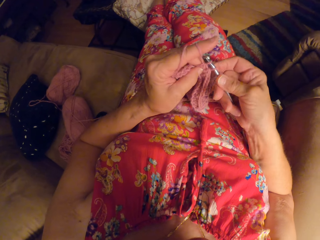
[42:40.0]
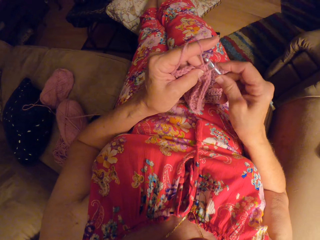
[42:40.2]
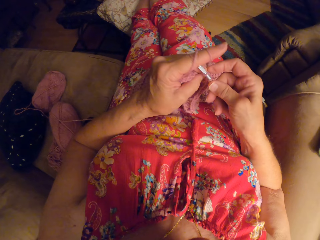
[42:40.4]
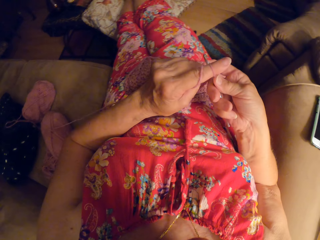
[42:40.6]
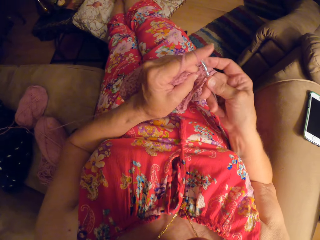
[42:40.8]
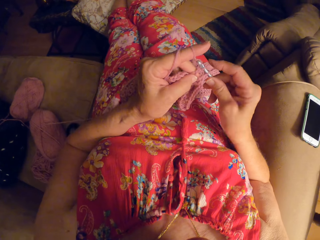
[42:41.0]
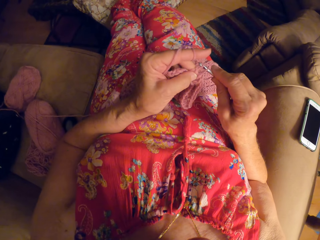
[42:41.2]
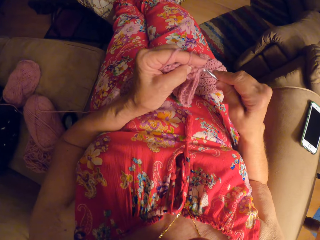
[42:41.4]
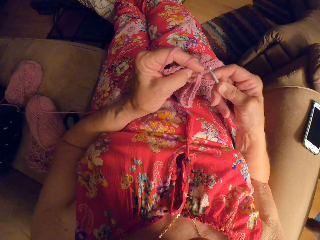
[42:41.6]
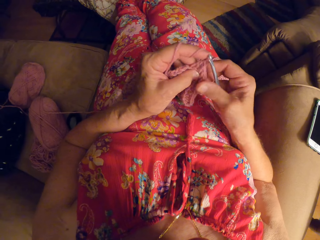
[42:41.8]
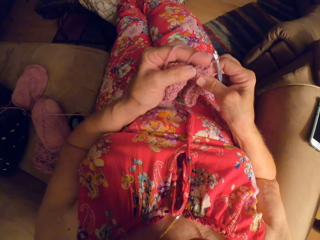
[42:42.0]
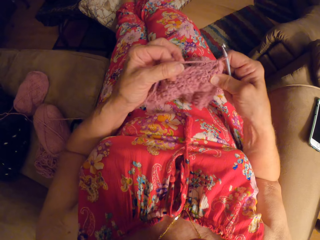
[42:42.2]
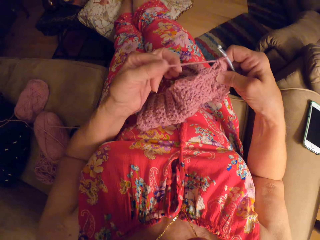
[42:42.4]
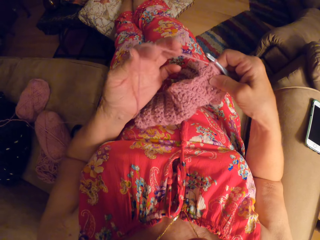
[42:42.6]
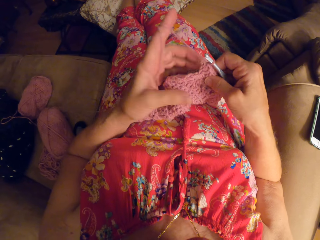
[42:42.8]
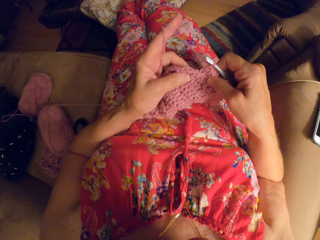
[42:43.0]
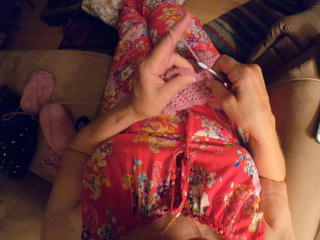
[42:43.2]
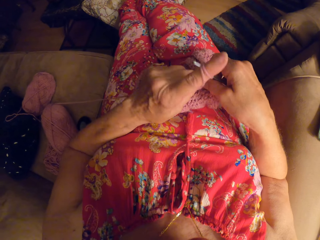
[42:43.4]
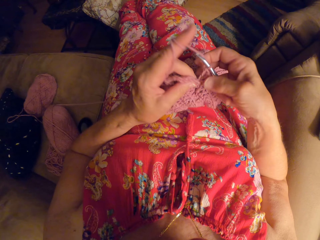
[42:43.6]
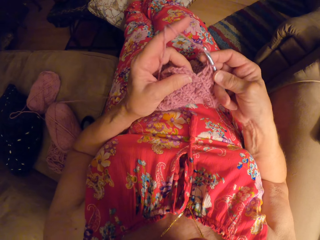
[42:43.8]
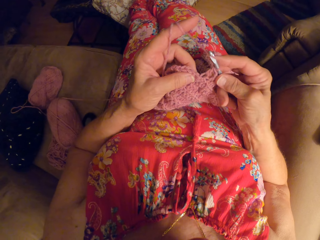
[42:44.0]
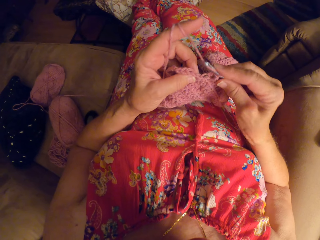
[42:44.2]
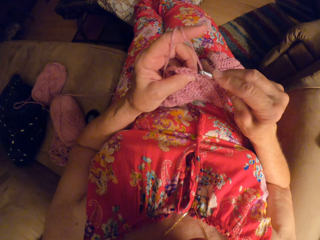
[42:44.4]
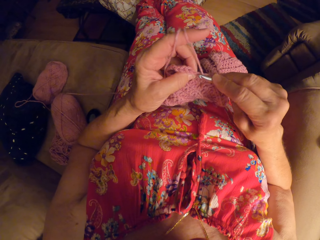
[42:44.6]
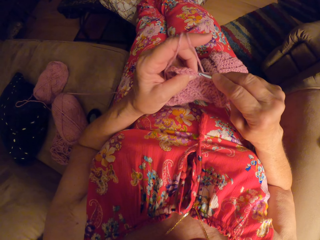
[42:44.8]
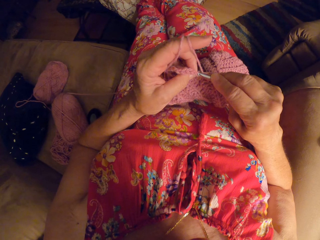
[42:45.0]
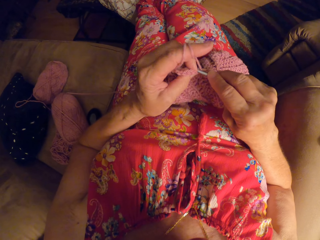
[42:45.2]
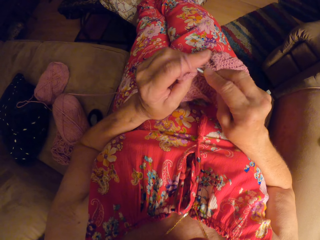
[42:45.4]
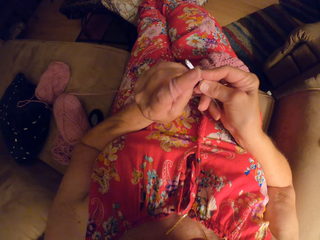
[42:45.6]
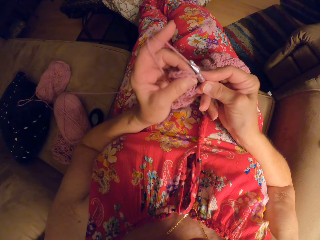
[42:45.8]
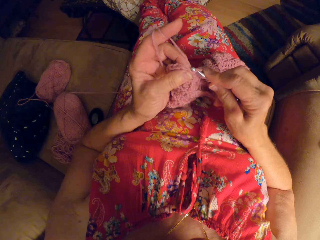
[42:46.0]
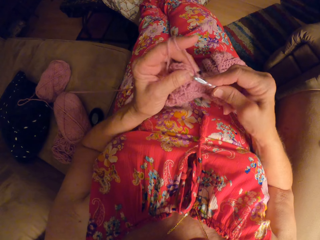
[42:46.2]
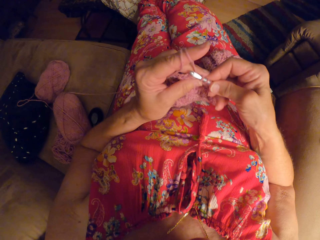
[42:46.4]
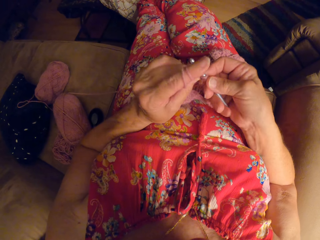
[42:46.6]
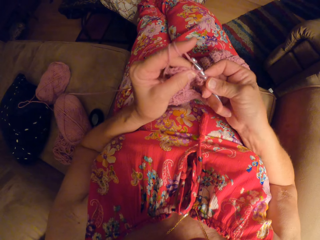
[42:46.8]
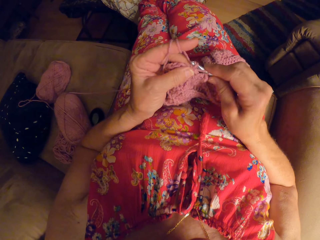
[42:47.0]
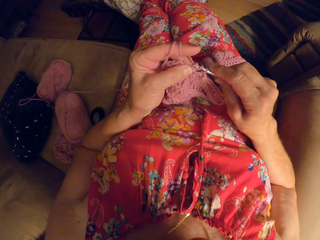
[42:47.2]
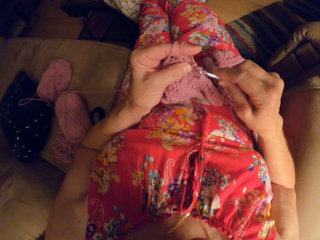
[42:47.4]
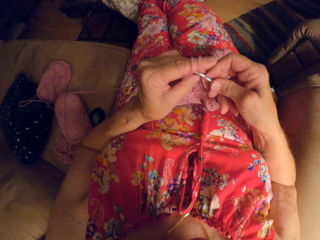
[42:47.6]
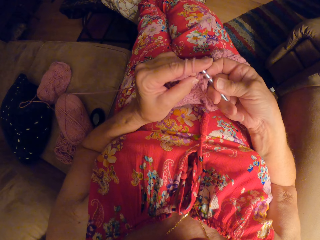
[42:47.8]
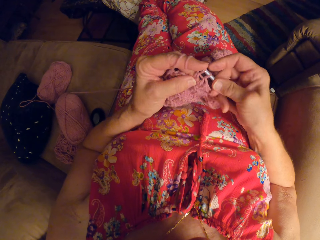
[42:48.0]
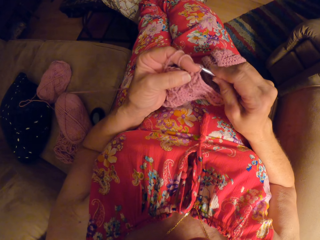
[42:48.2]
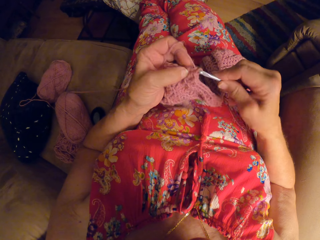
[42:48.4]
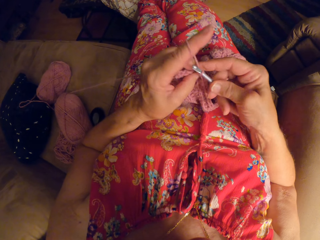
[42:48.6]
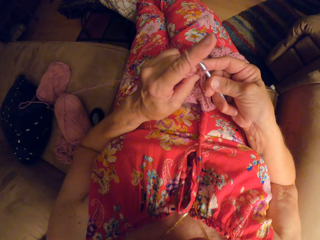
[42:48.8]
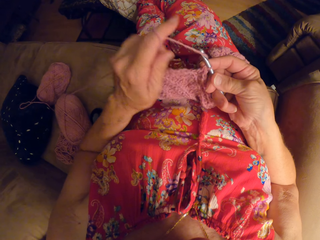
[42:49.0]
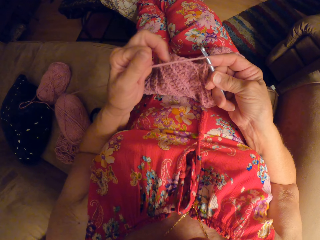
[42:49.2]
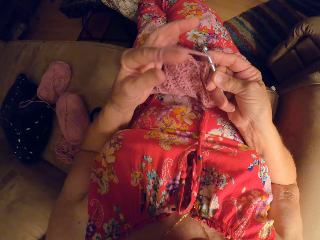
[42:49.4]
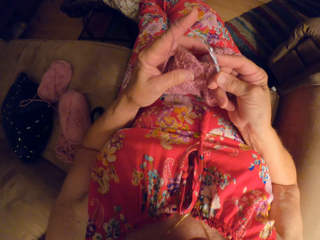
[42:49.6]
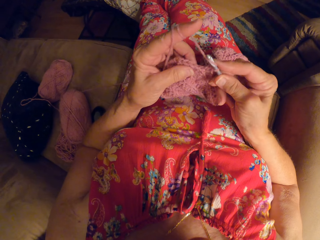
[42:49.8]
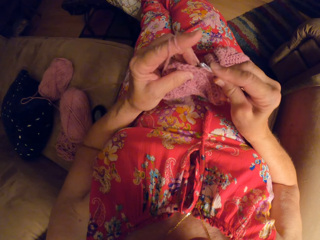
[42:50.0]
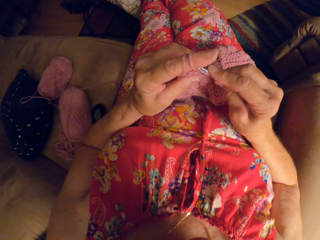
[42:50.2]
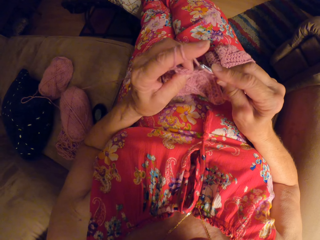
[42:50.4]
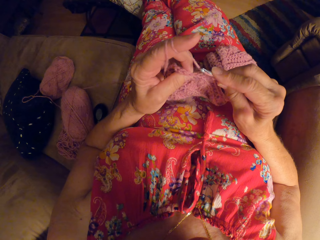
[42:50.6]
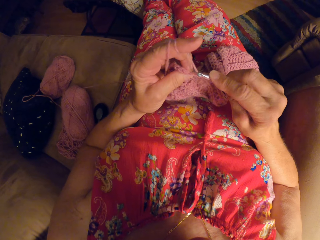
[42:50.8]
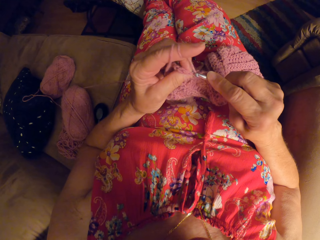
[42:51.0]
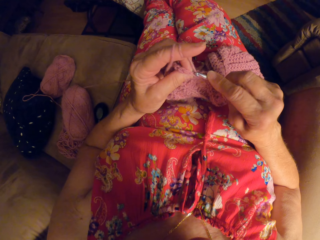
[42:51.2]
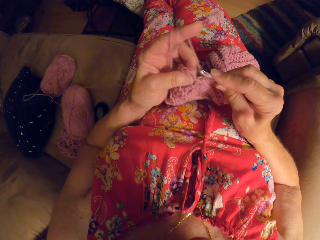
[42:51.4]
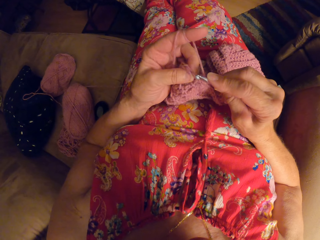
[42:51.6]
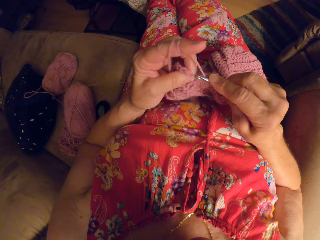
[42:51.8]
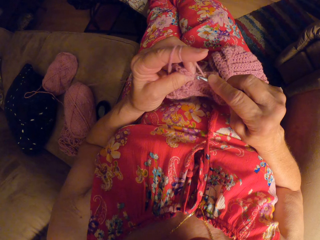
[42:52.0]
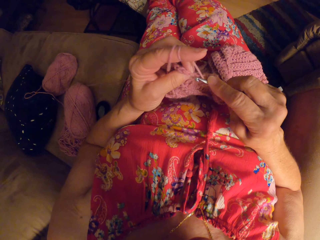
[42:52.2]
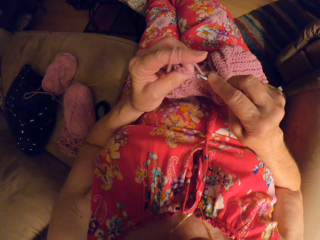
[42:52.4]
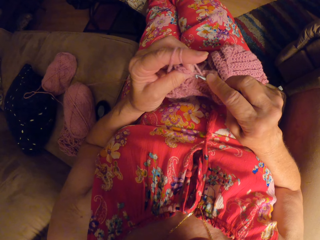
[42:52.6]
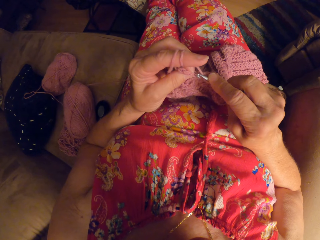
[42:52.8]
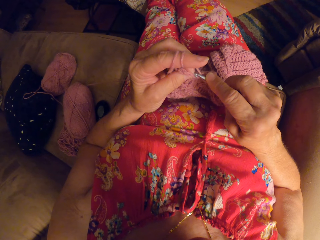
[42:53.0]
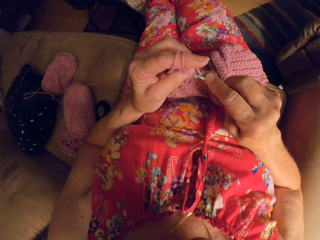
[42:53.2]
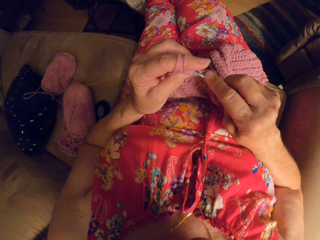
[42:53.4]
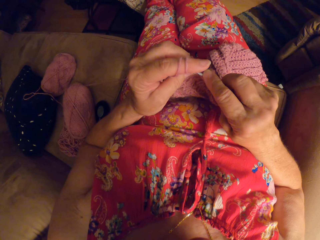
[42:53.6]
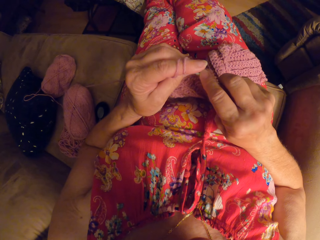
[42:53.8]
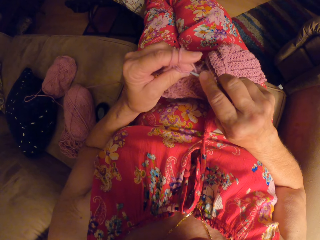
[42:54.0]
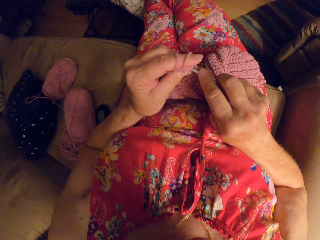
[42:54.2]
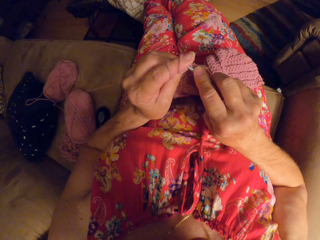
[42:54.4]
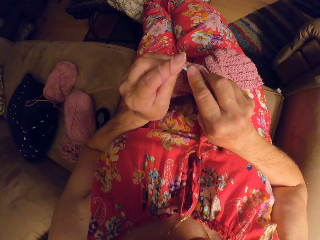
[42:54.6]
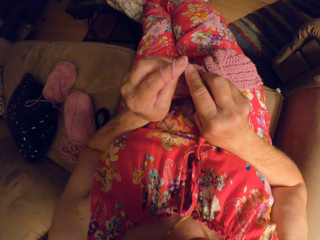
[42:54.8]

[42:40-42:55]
The camera wearer rolls a yarn on her finger. She knits a fabric. She rolls the yarn on her finger. She knits the fabric.

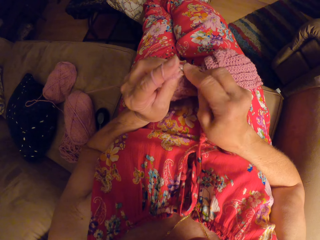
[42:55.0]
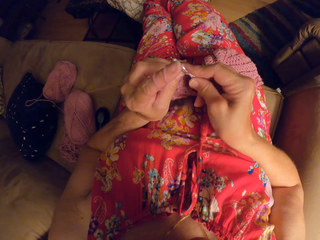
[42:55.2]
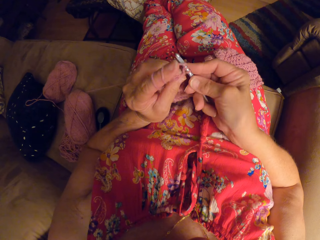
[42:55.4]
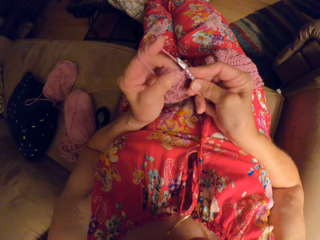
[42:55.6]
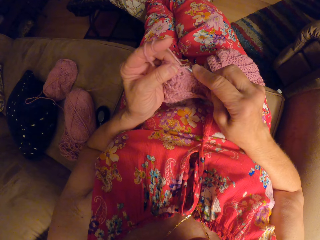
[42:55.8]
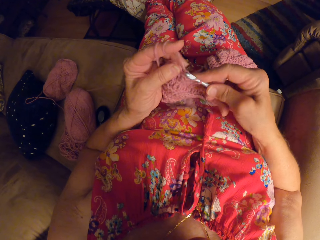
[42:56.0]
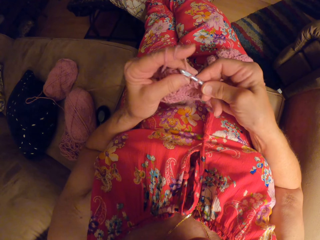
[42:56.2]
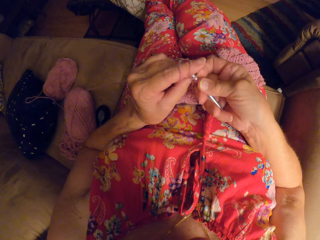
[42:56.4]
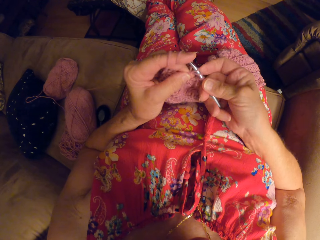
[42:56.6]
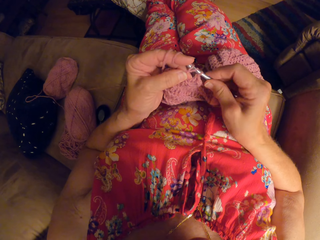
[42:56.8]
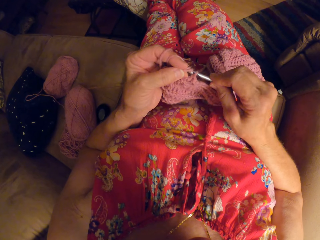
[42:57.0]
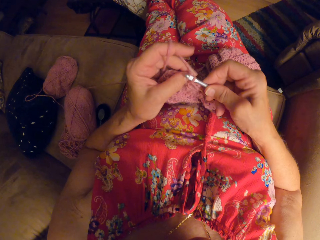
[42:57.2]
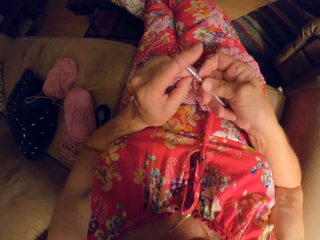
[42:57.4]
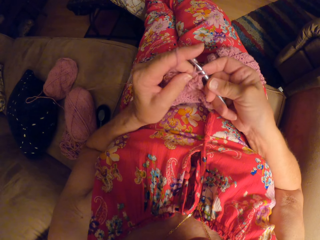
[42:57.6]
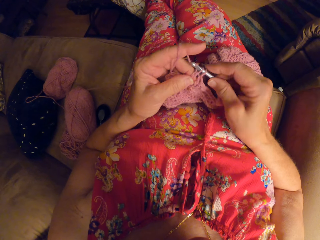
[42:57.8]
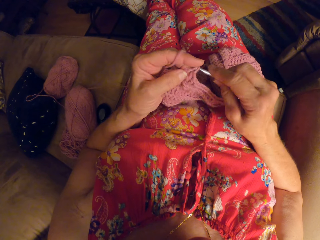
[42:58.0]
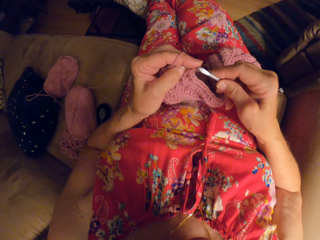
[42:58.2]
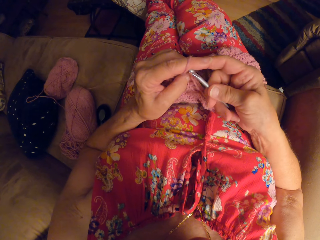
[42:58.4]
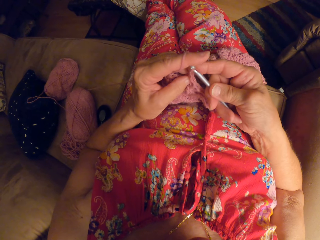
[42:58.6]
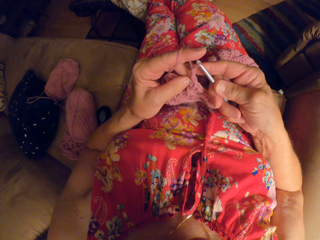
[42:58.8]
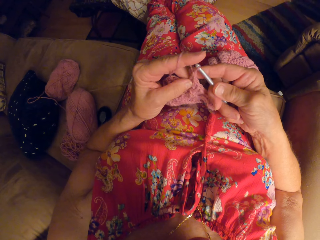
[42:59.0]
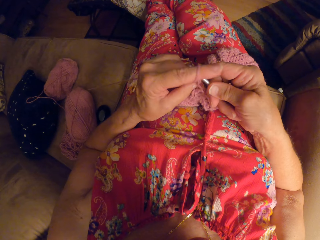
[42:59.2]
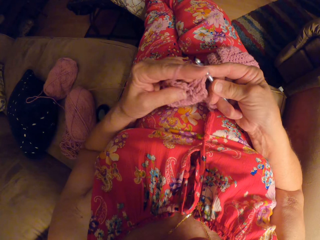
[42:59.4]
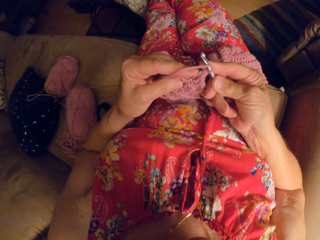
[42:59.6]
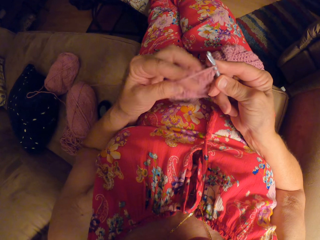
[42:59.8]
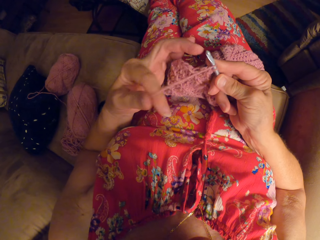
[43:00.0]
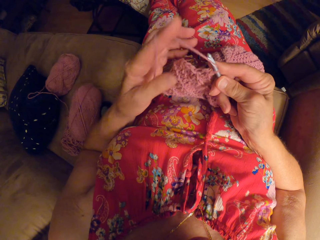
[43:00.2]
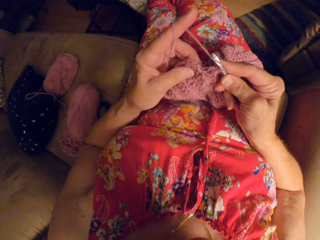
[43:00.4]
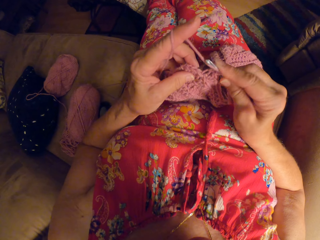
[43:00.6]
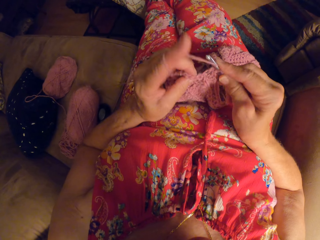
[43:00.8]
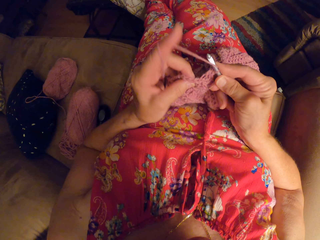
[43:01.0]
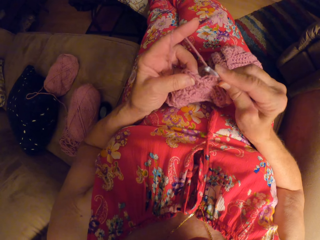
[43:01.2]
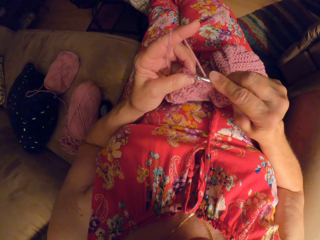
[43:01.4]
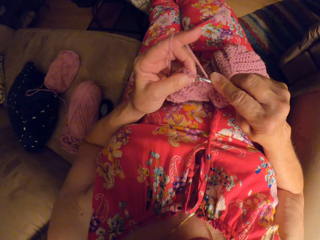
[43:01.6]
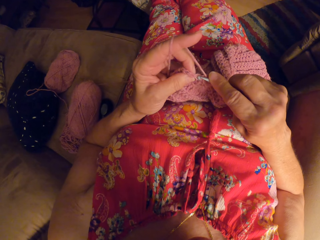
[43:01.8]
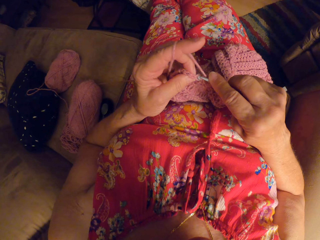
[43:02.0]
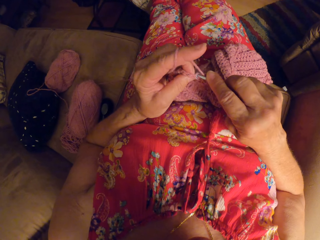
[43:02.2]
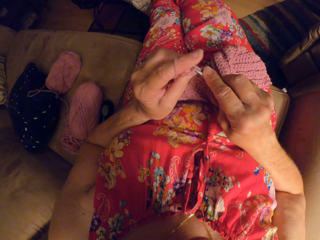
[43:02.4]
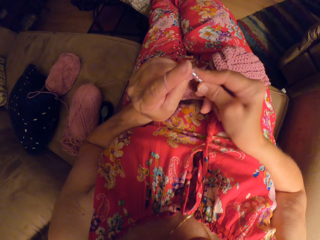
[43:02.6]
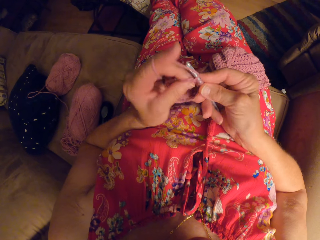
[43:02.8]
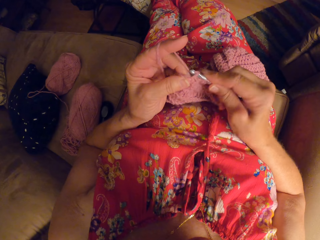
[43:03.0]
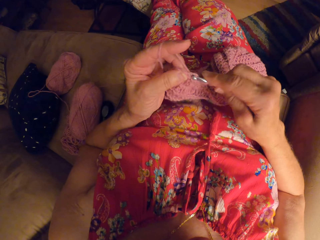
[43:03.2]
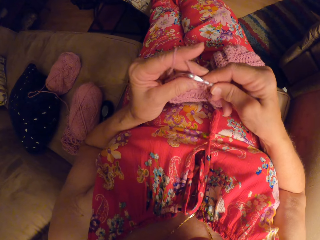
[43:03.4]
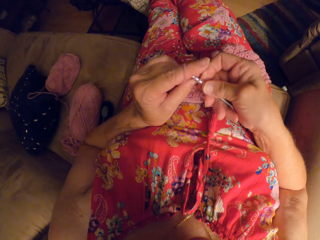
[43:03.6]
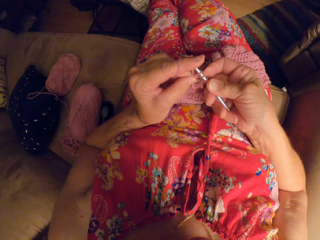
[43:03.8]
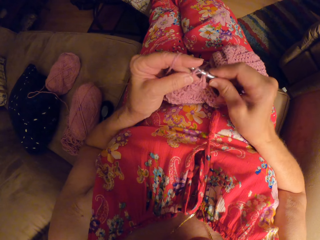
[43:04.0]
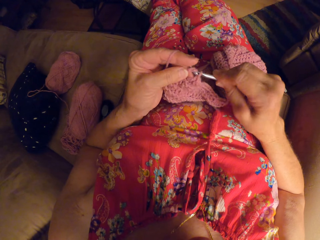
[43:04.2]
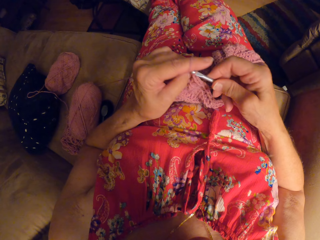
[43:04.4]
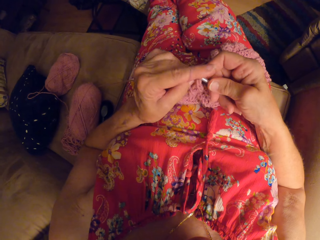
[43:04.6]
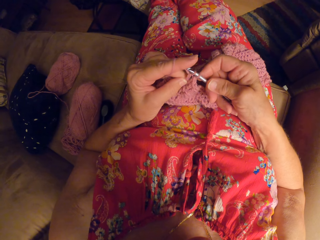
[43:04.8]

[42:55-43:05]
The camera wearer rolls a yarn on her finger. She knits a fabric.
